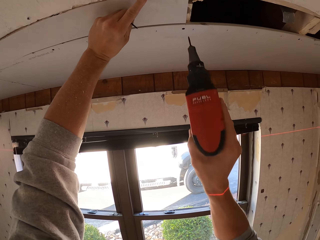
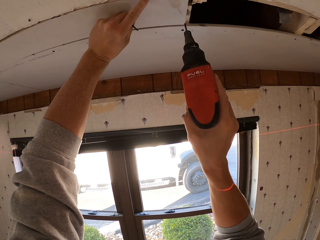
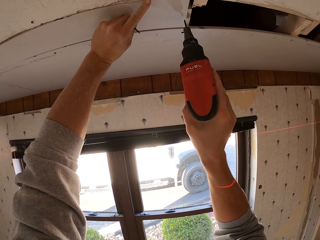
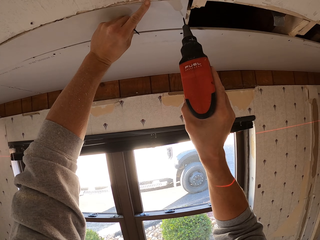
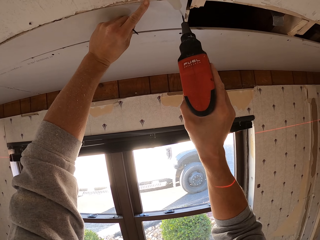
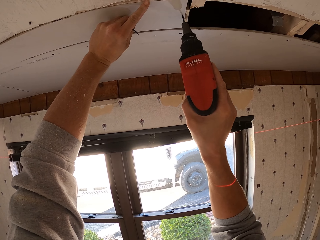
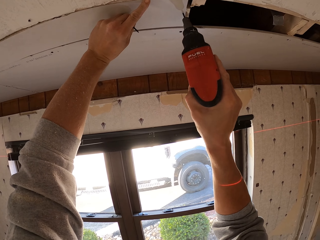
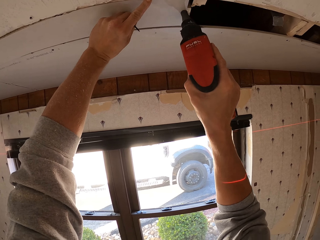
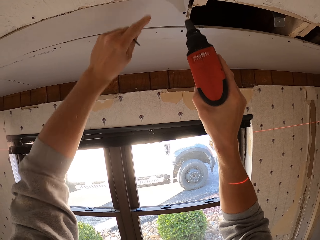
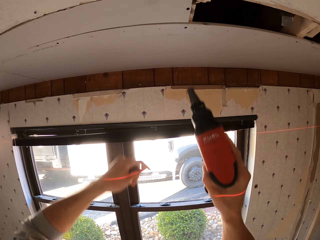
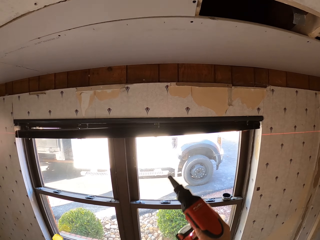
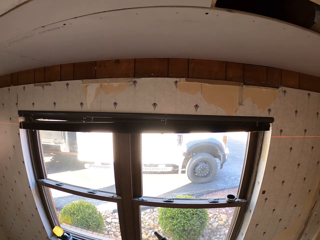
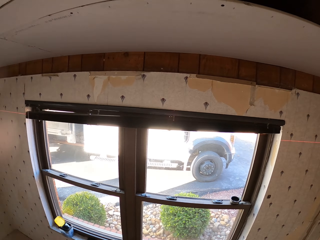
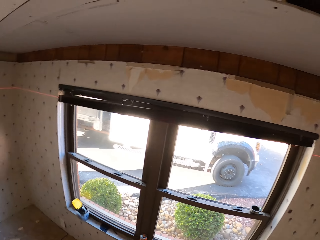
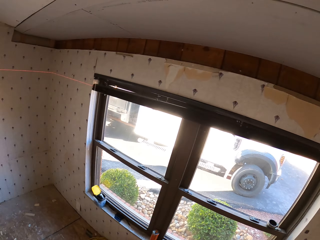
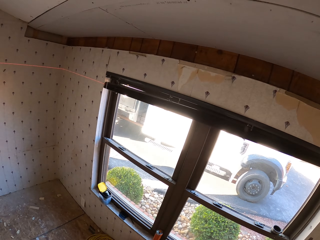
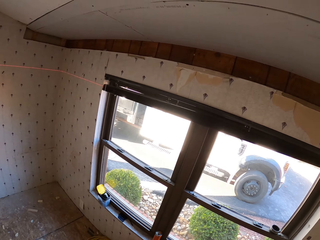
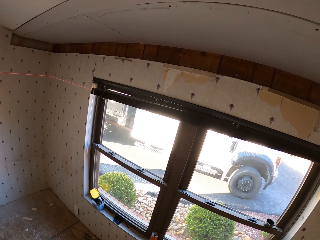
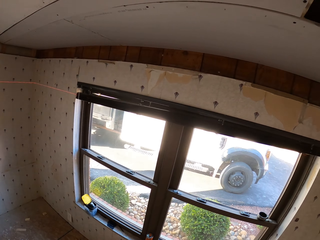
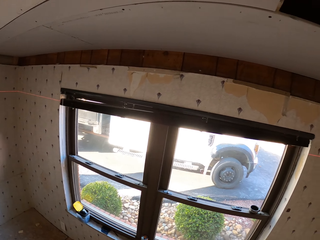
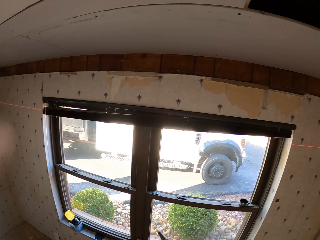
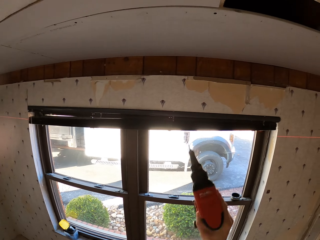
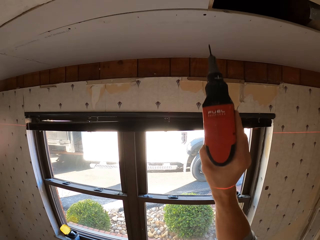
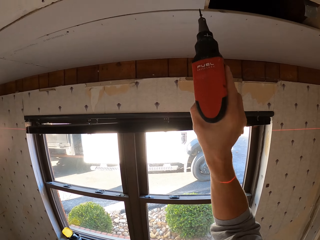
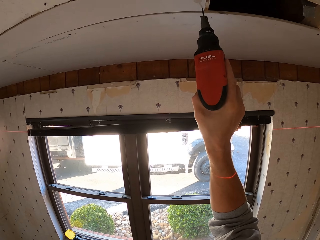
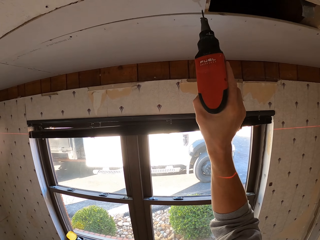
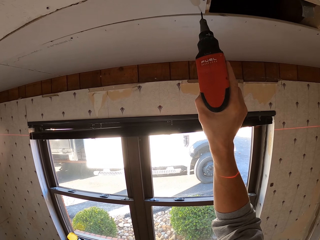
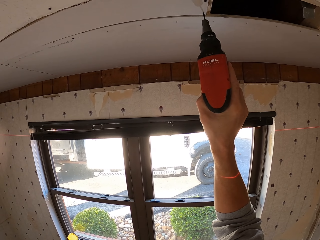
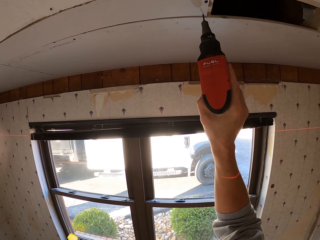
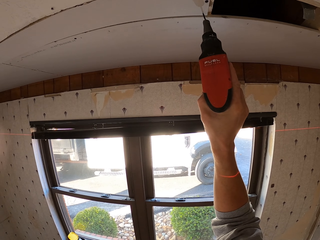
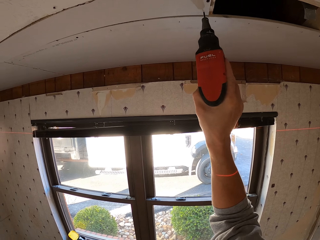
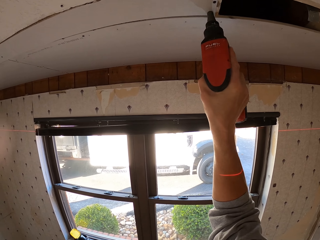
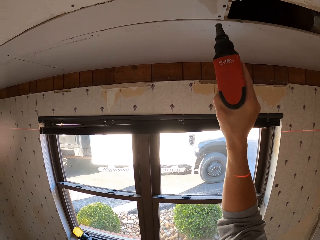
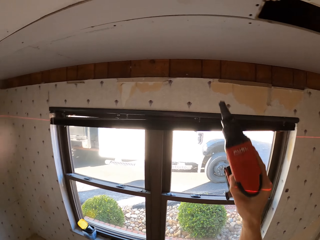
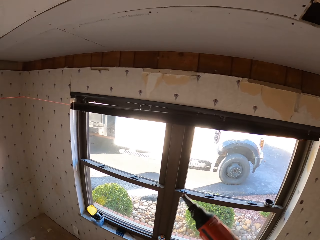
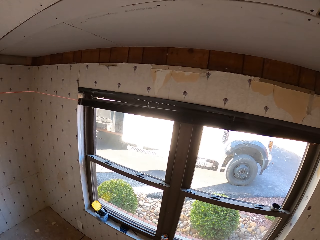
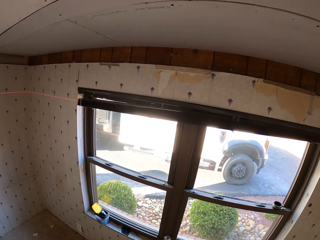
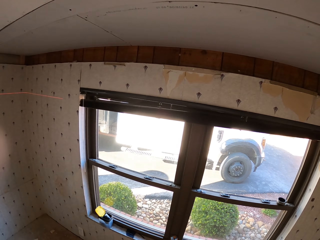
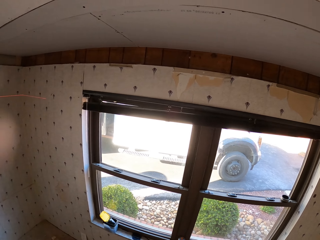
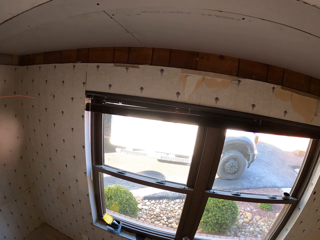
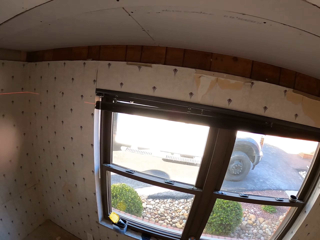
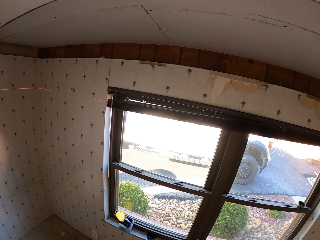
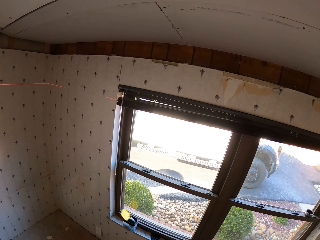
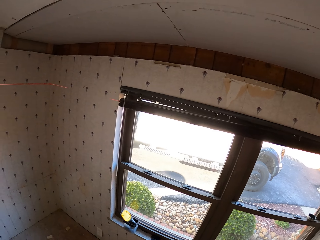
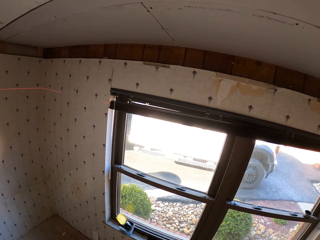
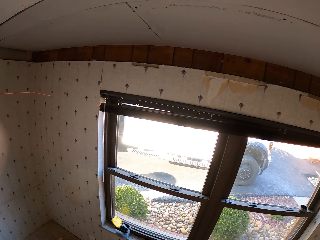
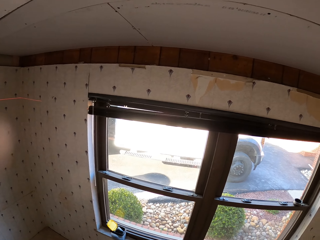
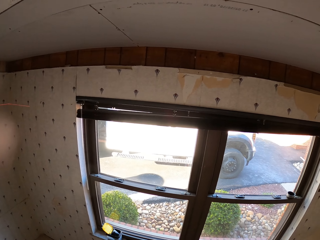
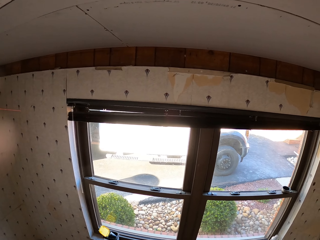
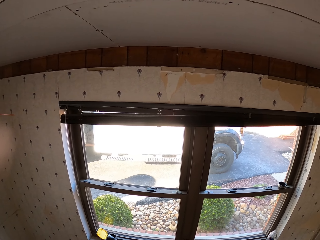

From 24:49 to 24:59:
The camera wearer drills the nails to the wood. They look around. They drill the nail on the board. They look round.

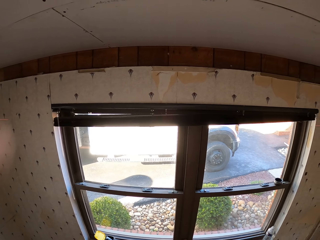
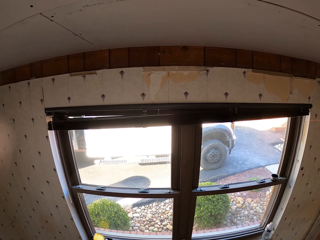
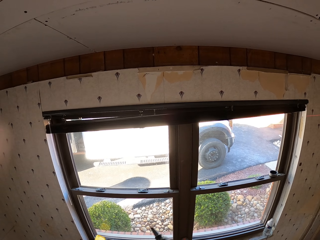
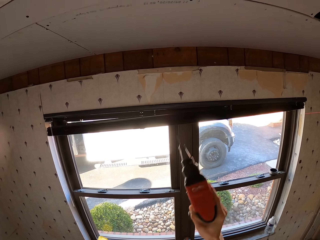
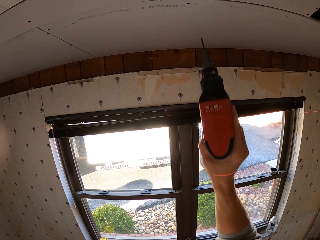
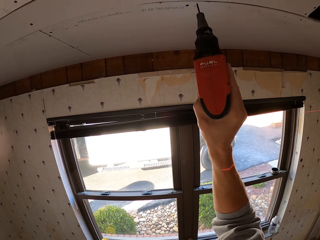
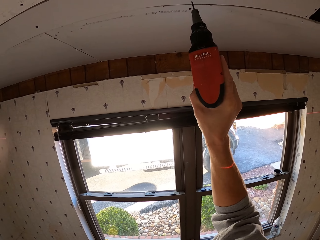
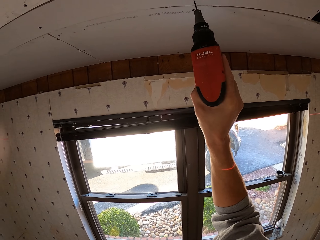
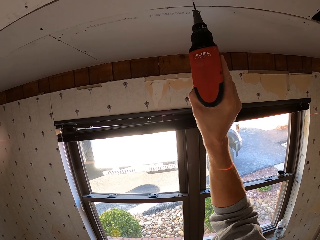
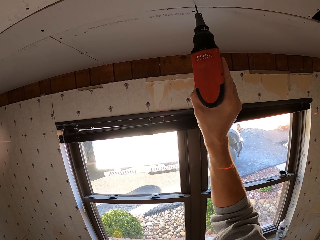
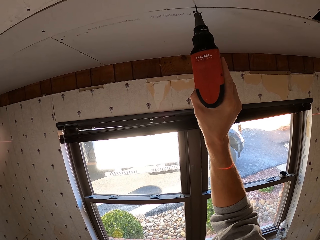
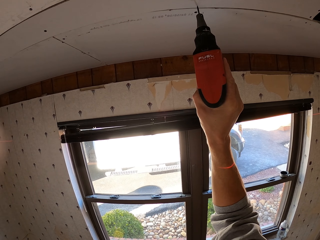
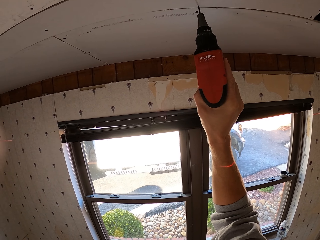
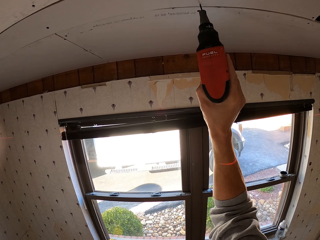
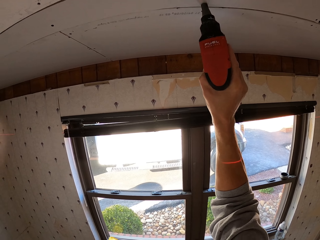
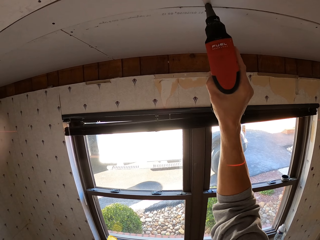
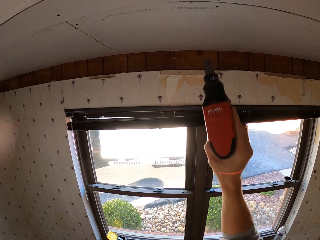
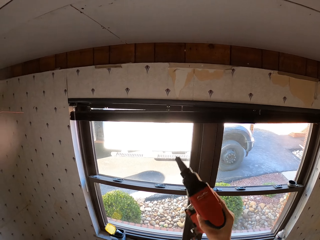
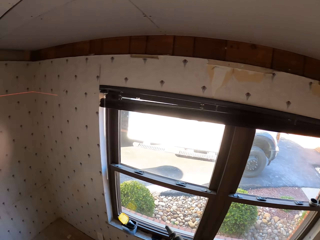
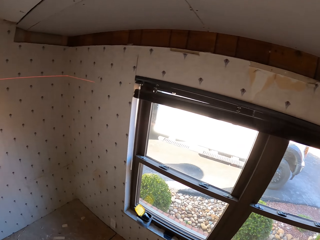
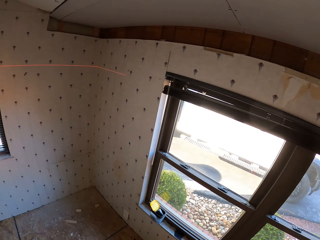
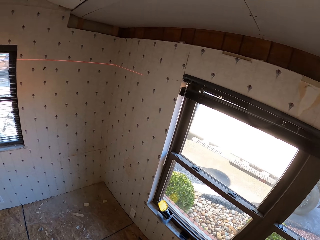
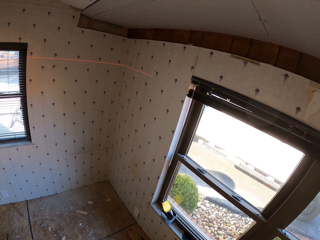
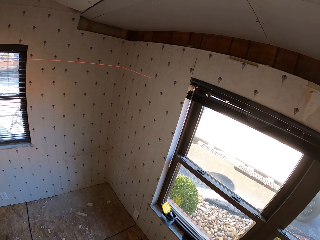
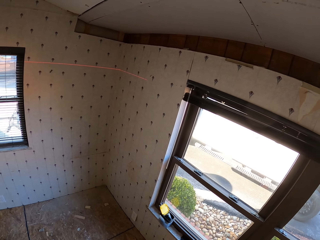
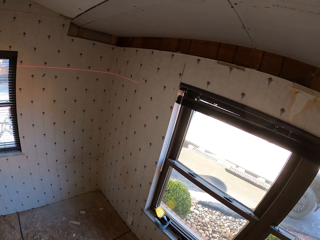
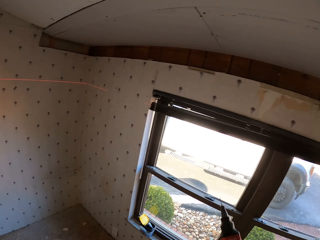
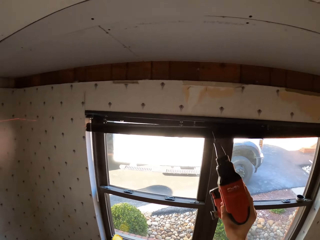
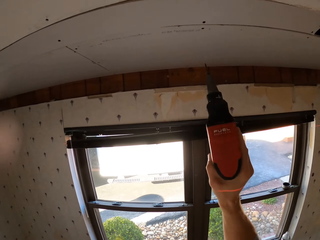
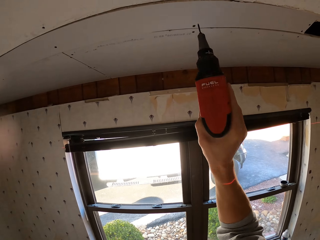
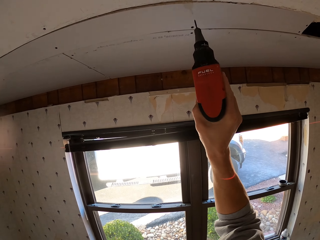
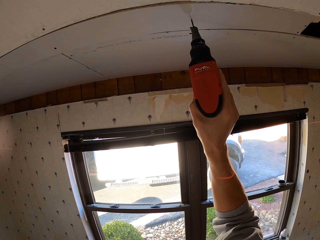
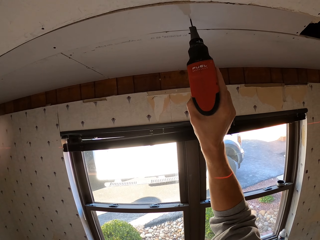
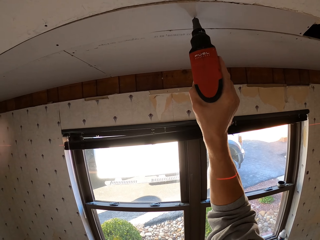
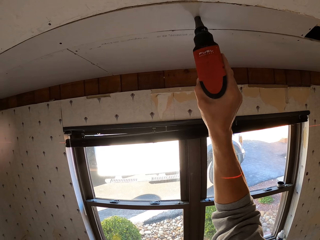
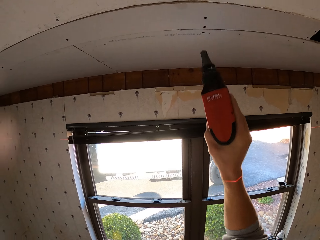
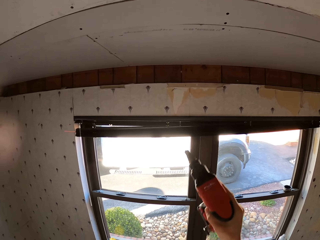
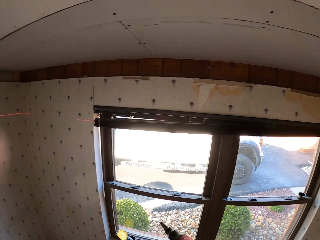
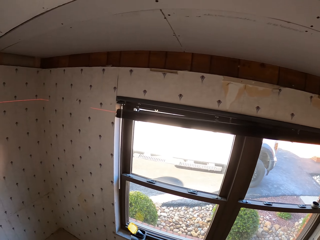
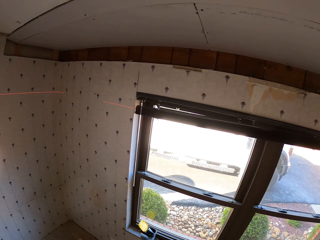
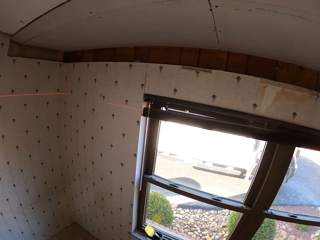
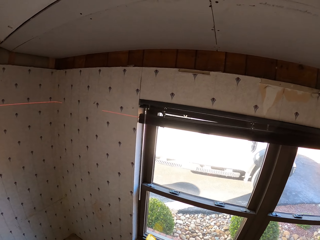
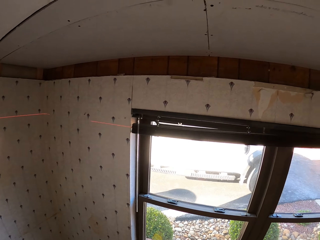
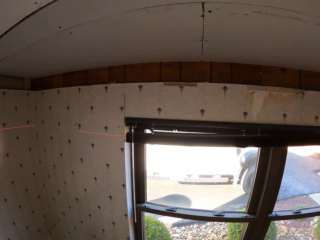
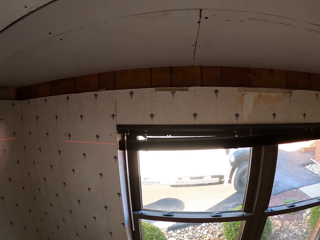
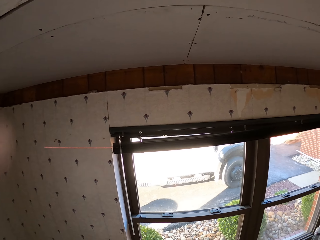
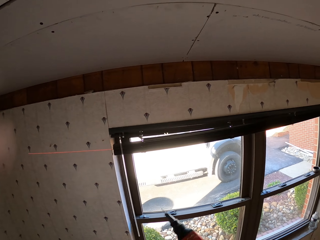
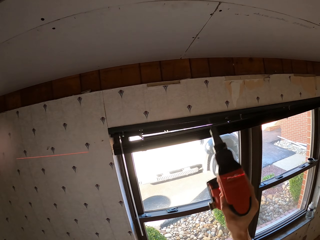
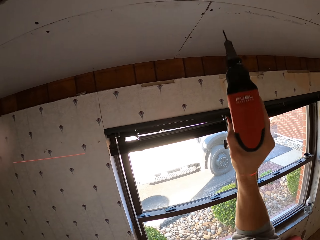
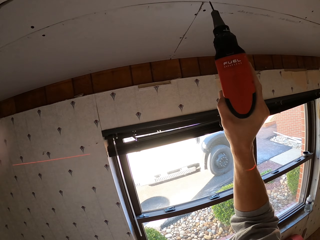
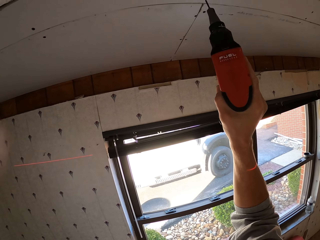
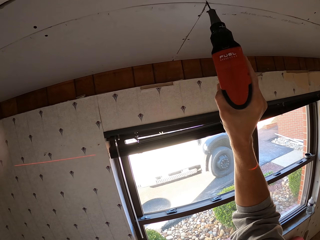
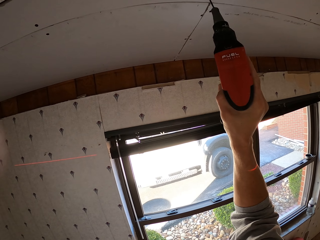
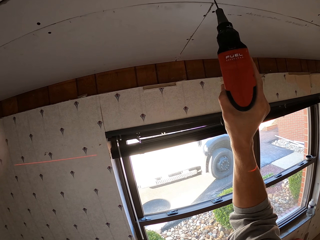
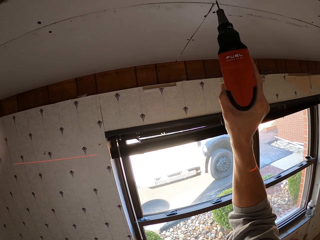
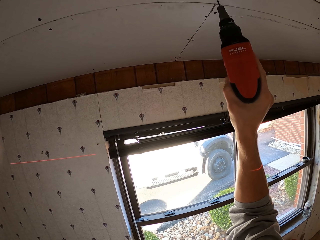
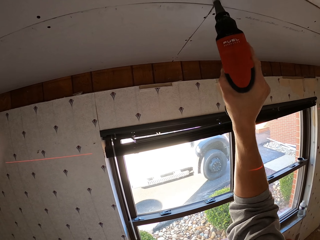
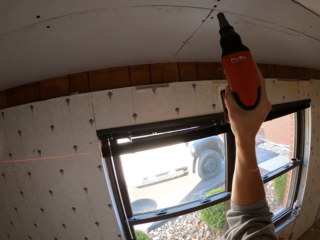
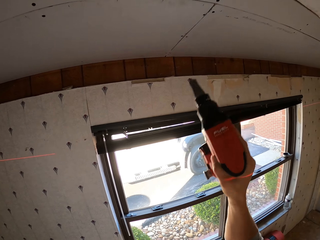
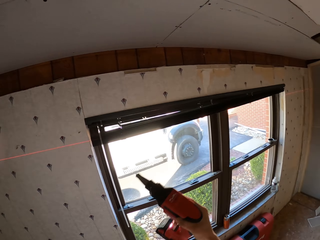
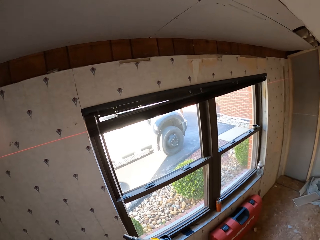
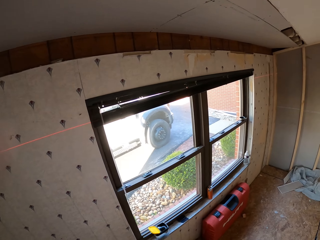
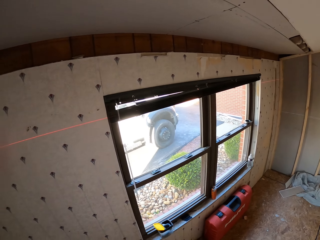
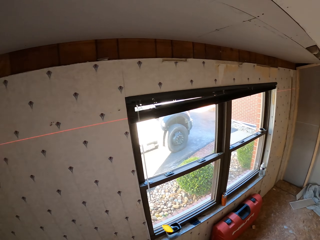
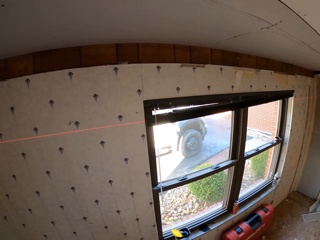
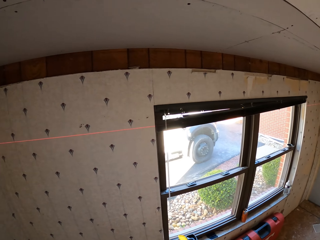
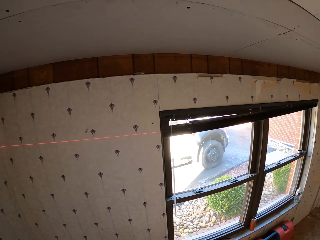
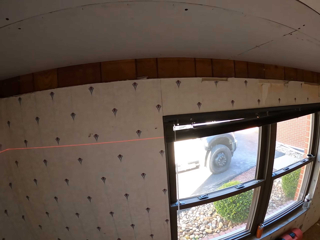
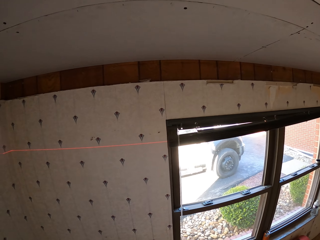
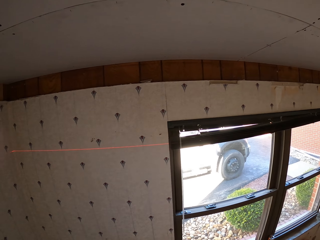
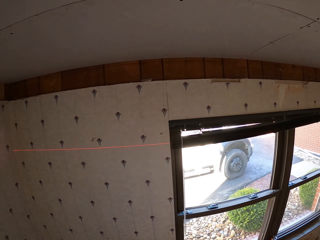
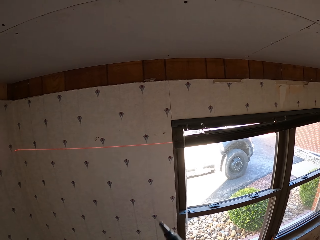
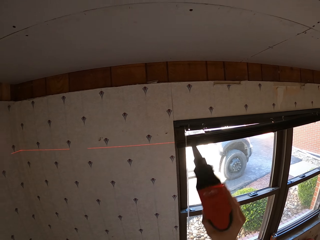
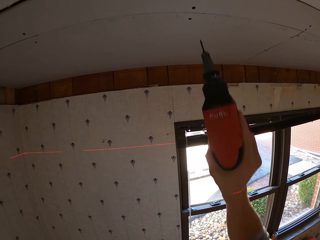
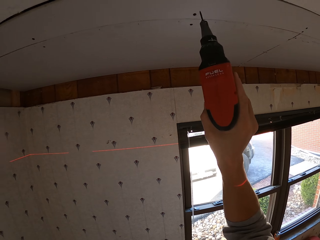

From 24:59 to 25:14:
The camera wearer drills the nail on the board. They look around. They drill the nail on the board. They look around. They drill the nail on the board. They look around.
